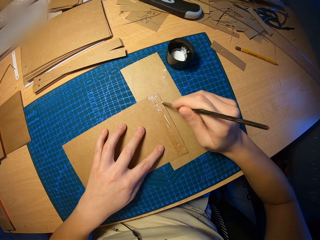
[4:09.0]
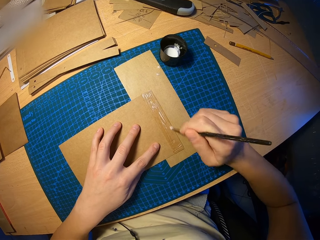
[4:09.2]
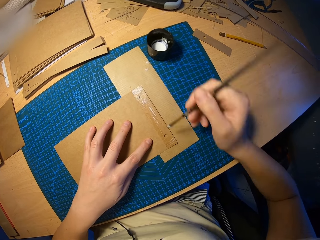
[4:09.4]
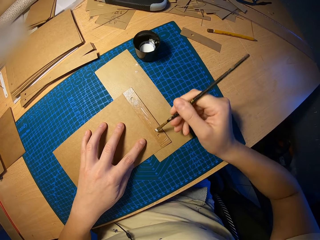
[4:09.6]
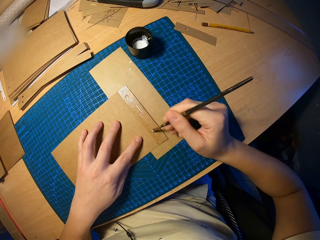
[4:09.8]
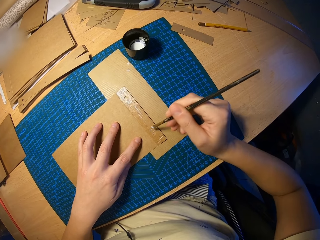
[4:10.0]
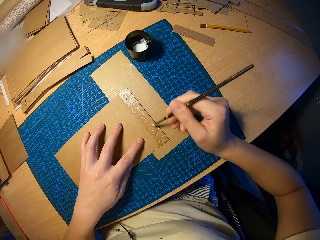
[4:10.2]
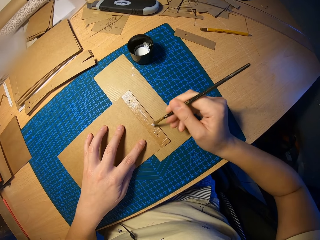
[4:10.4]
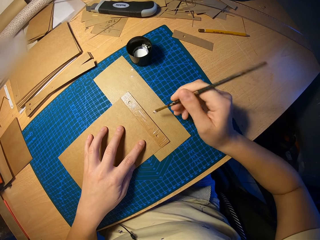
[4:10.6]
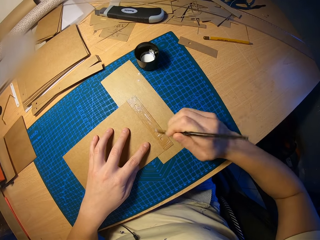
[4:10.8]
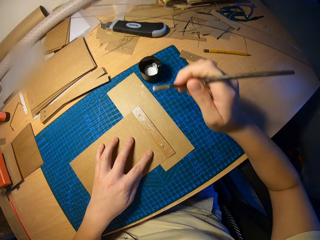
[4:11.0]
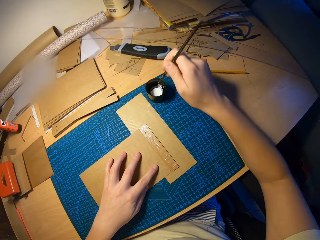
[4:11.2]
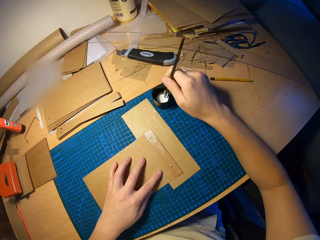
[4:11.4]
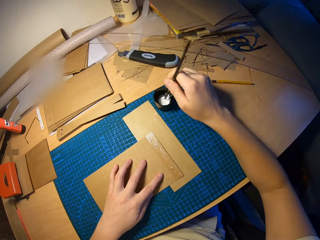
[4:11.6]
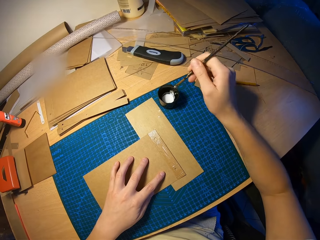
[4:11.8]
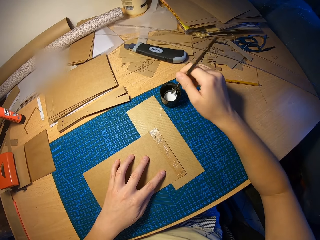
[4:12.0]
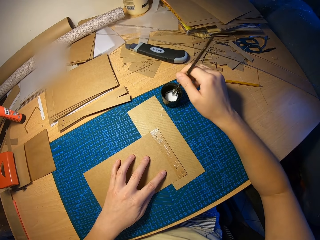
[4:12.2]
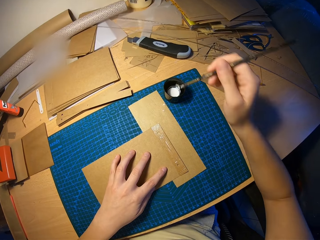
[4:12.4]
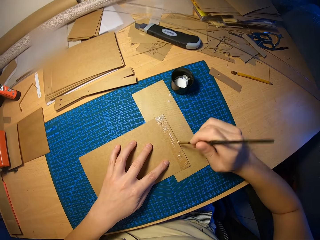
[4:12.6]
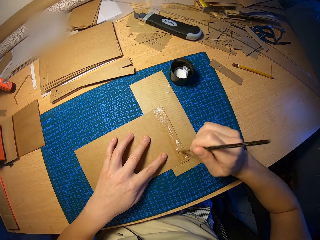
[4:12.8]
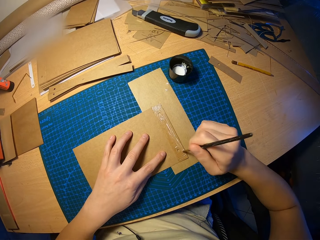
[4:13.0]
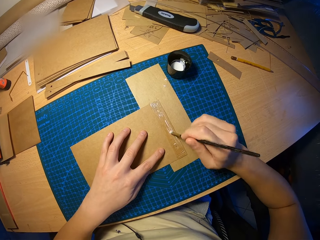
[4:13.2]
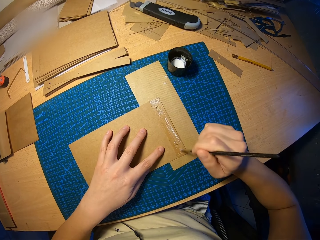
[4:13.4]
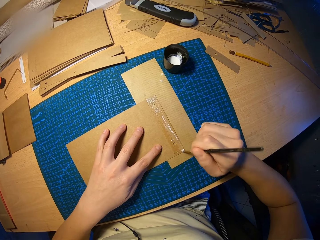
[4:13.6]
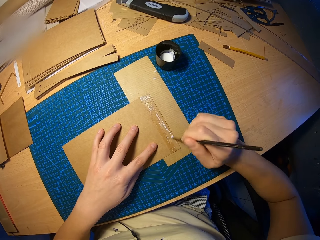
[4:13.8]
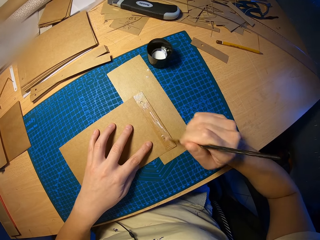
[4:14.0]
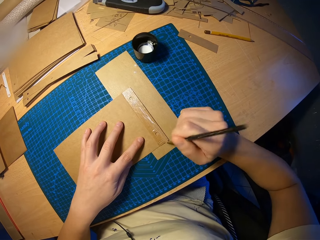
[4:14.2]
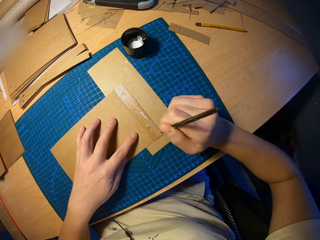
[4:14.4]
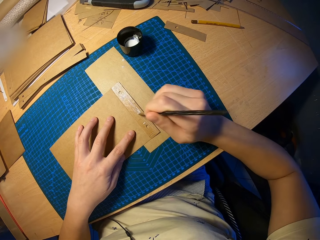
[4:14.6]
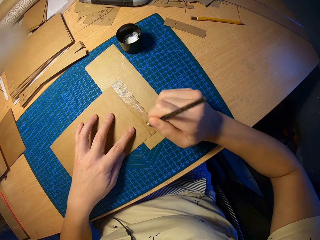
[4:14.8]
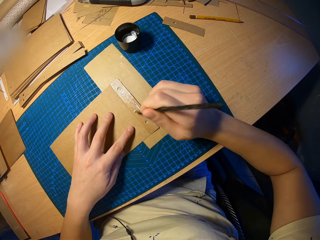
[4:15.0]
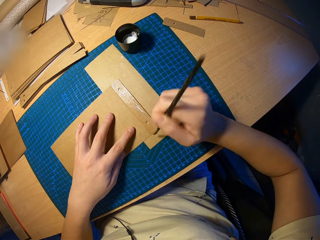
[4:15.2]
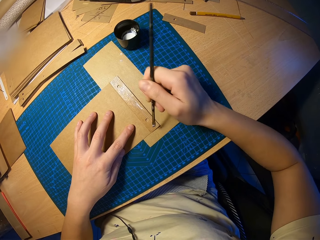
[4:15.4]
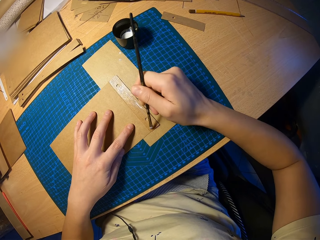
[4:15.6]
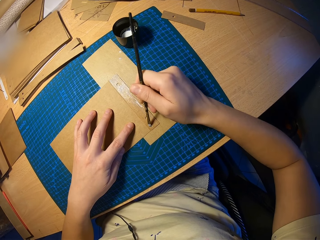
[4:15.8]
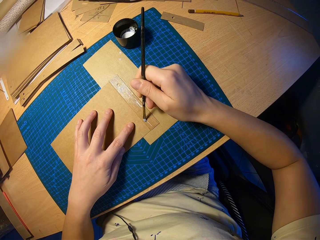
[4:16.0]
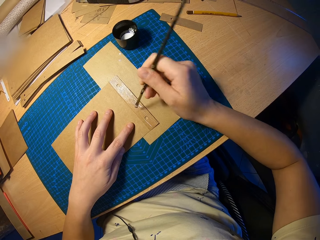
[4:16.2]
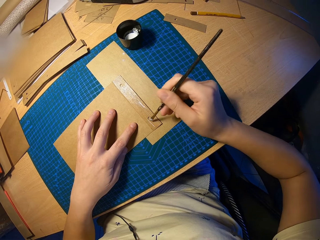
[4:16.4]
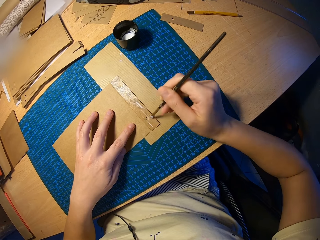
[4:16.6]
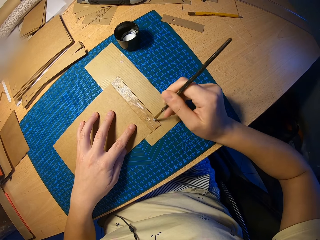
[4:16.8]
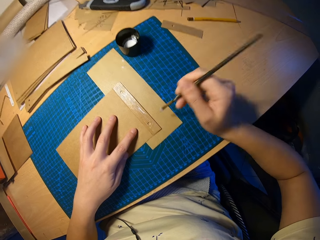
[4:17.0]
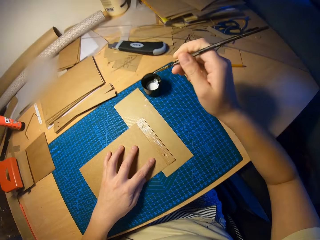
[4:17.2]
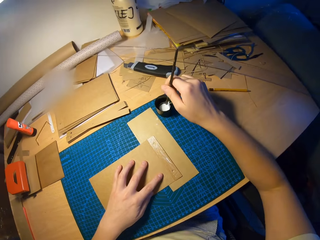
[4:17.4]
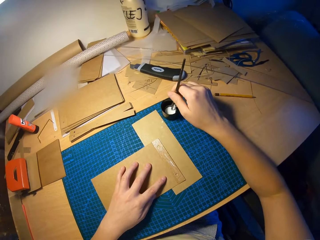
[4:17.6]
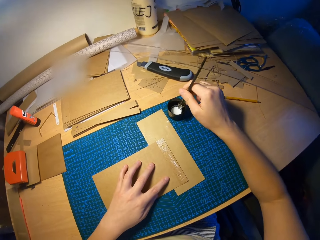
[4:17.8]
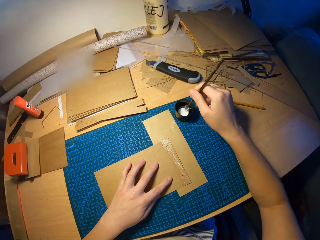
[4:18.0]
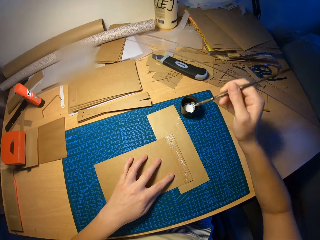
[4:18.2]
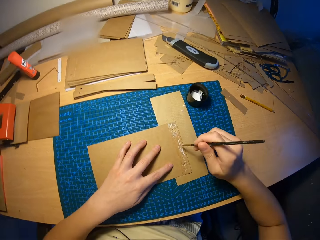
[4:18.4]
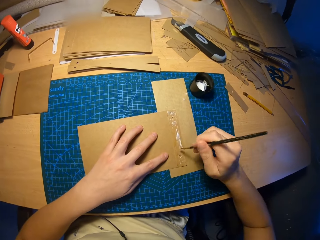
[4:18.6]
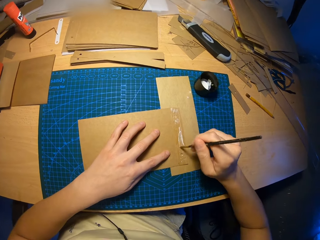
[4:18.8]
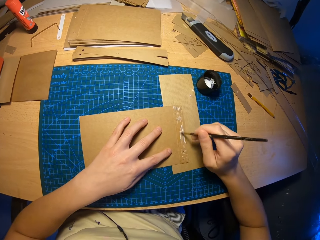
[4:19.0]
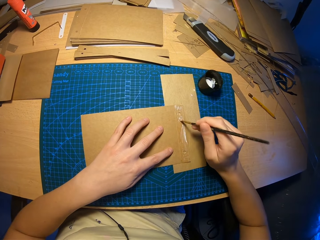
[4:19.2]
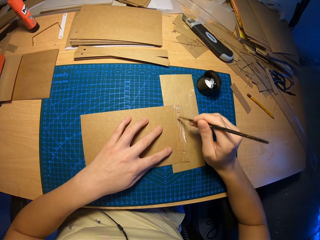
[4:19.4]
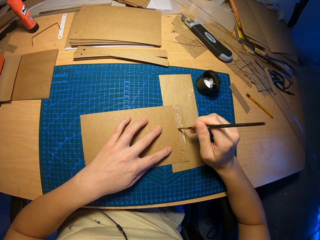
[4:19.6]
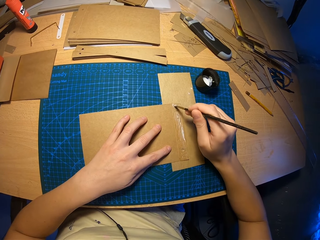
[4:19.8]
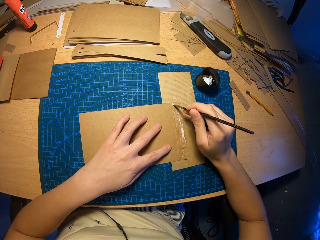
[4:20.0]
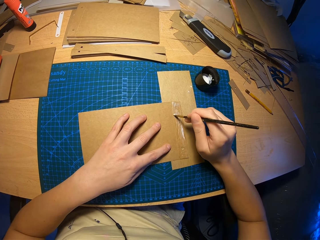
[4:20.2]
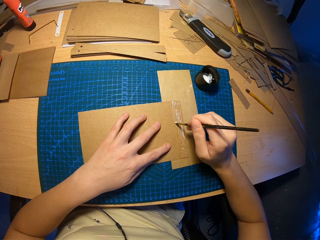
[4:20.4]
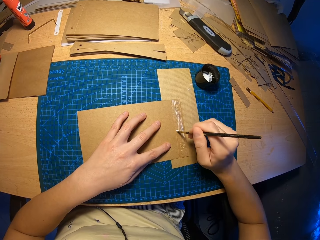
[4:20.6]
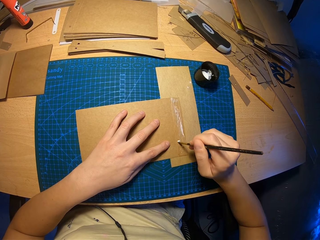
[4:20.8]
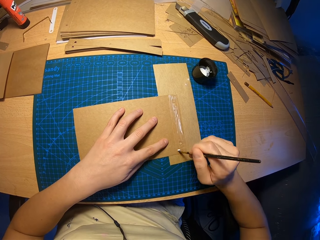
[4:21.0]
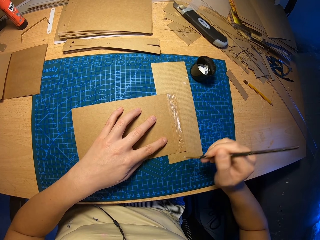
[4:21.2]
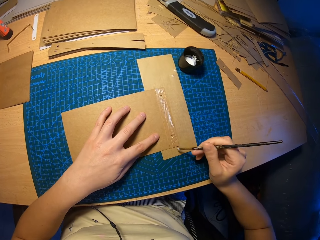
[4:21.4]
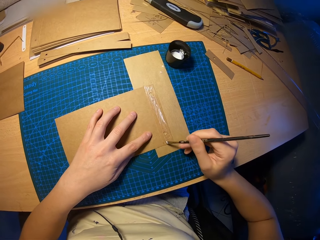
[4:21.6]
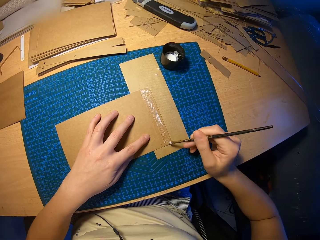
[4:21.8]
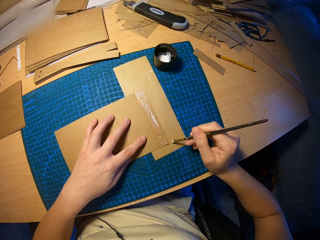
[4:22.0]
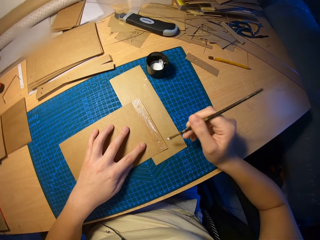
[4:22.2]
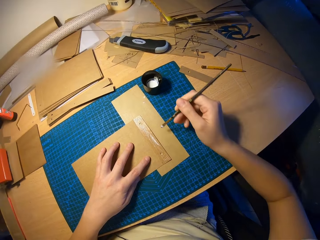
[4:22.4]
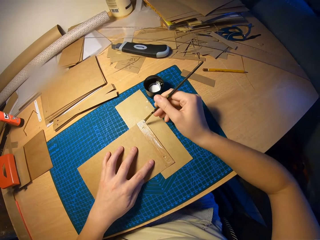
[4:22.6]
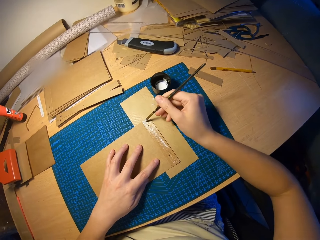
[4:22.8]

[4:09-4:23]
The camera wearer dips the brush in his right hand into the cup of glue on the table. He rubs the glue on the craft paper with the brush in his right hand. He dips the brush in his right hand into the cup of glue on the table. He rubs the glue on the craft paper with the brush in his right hand.

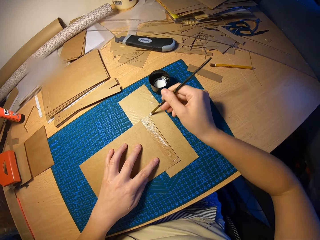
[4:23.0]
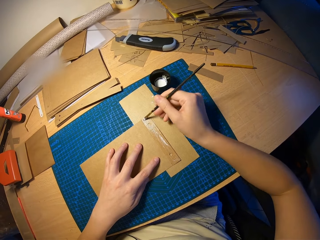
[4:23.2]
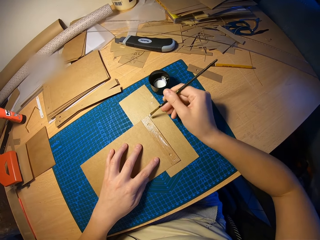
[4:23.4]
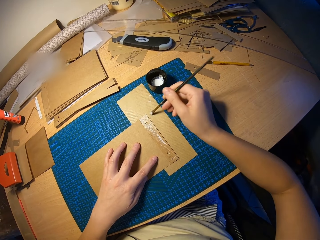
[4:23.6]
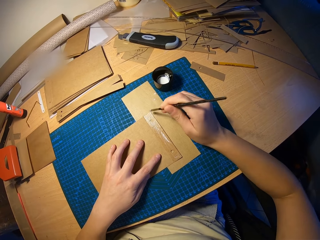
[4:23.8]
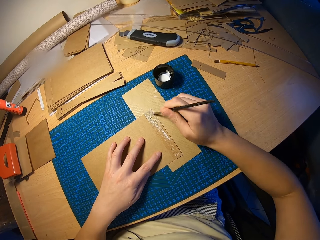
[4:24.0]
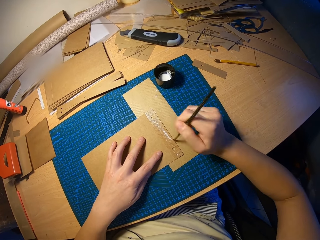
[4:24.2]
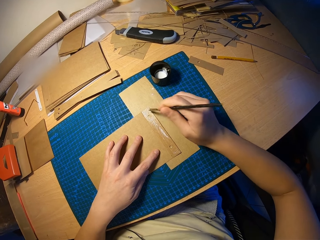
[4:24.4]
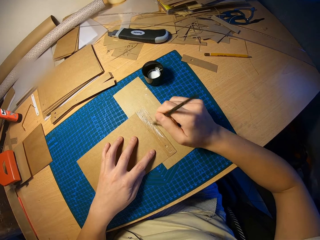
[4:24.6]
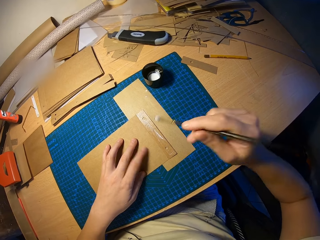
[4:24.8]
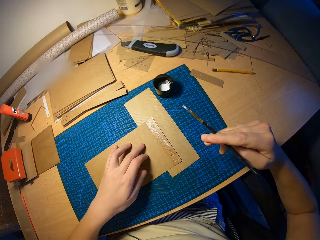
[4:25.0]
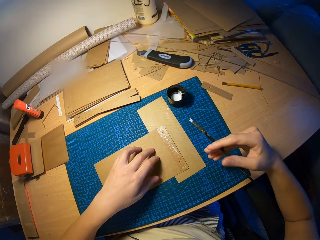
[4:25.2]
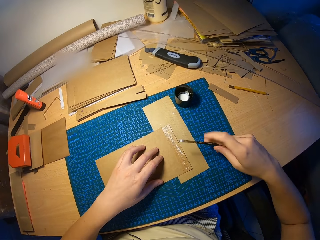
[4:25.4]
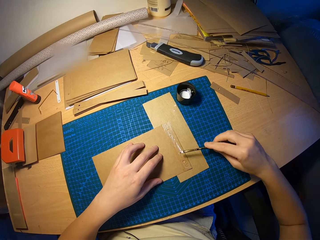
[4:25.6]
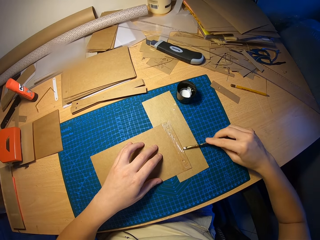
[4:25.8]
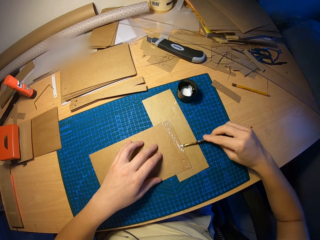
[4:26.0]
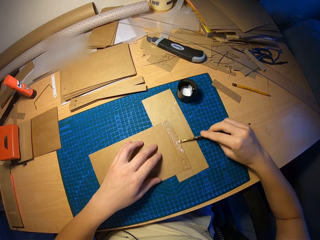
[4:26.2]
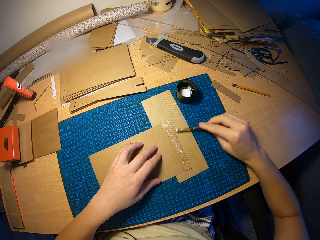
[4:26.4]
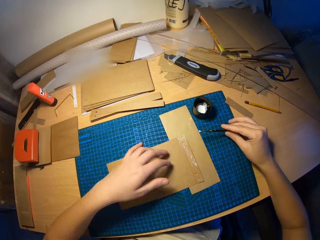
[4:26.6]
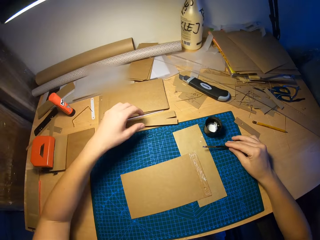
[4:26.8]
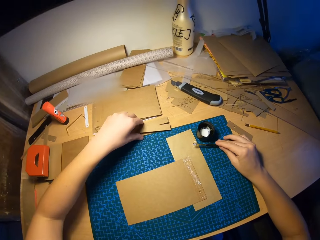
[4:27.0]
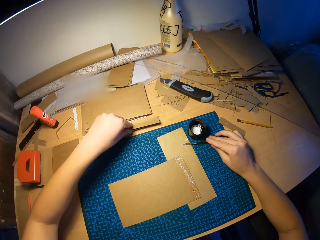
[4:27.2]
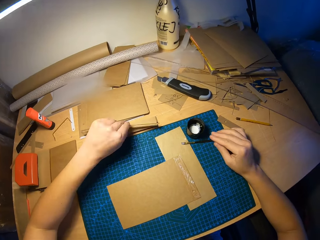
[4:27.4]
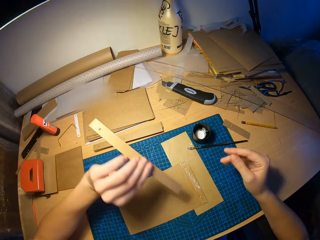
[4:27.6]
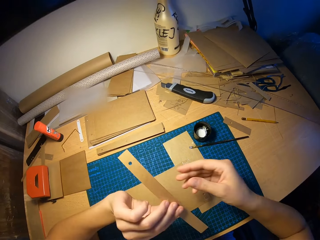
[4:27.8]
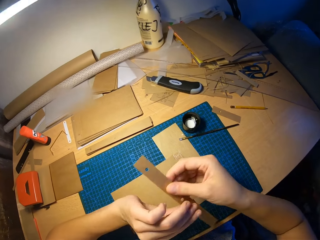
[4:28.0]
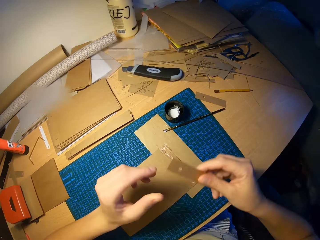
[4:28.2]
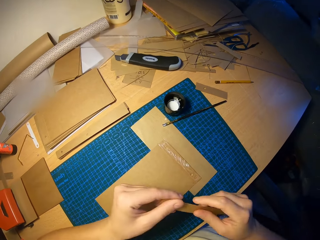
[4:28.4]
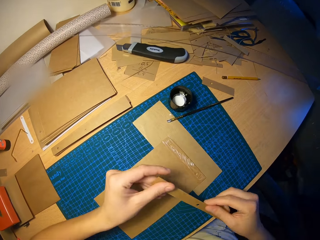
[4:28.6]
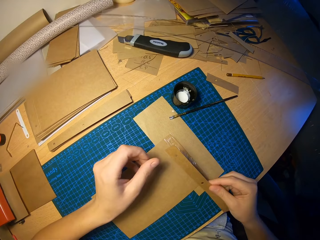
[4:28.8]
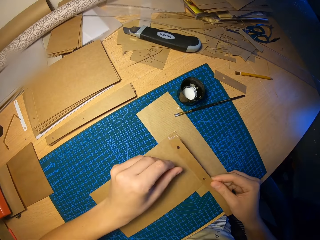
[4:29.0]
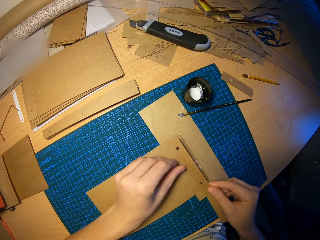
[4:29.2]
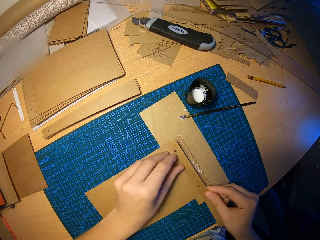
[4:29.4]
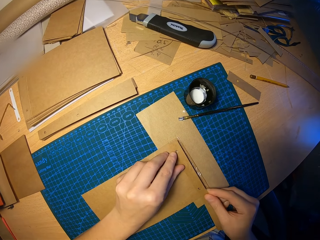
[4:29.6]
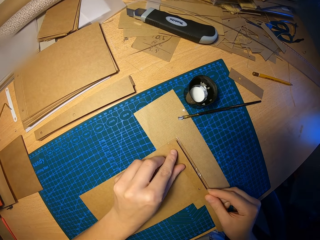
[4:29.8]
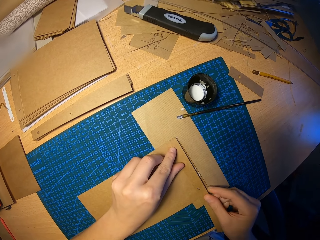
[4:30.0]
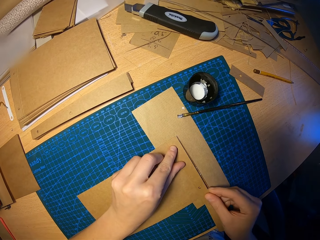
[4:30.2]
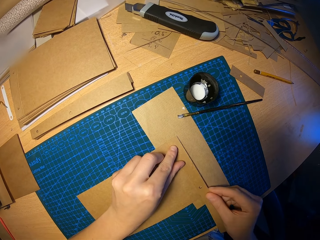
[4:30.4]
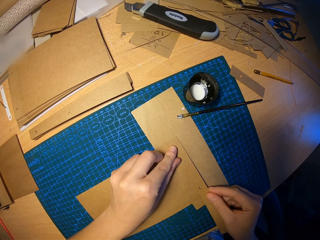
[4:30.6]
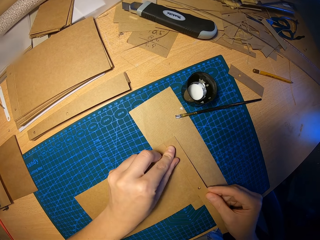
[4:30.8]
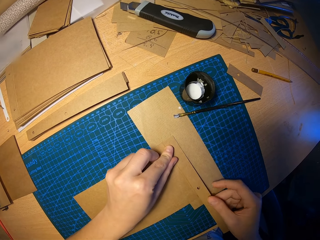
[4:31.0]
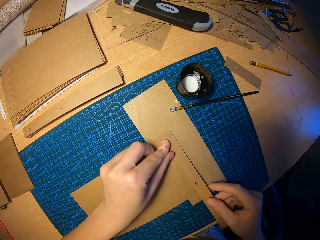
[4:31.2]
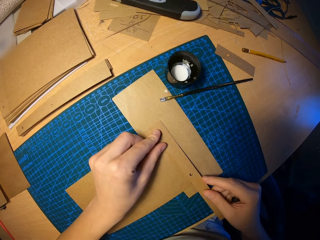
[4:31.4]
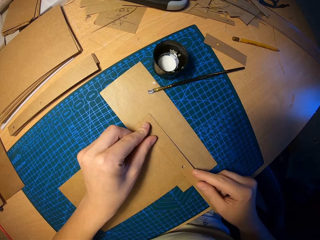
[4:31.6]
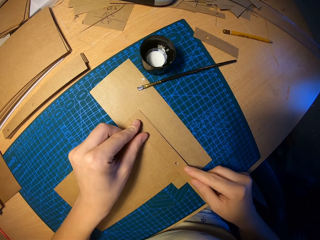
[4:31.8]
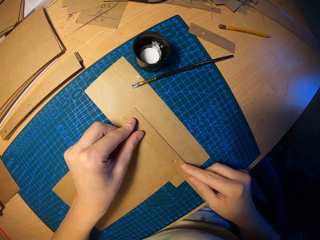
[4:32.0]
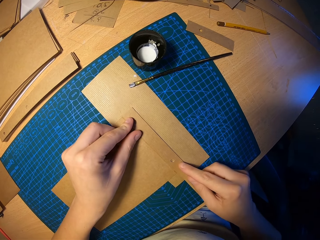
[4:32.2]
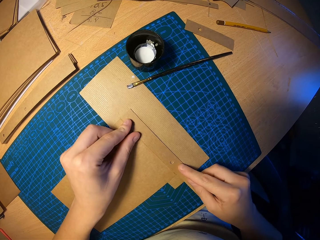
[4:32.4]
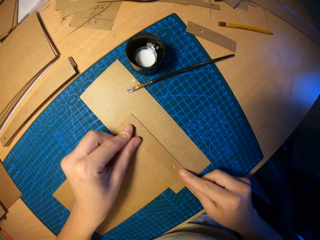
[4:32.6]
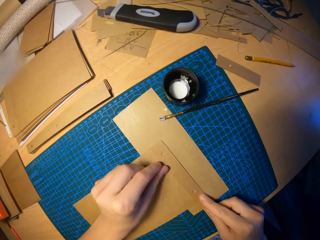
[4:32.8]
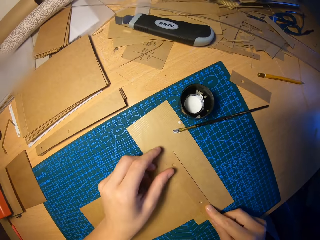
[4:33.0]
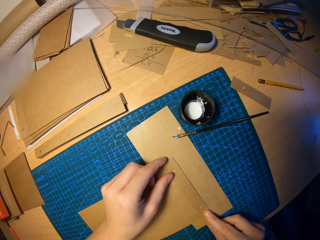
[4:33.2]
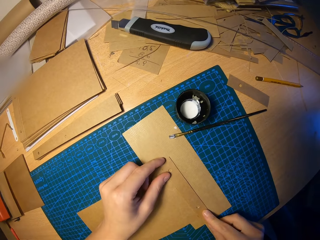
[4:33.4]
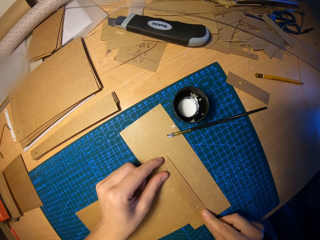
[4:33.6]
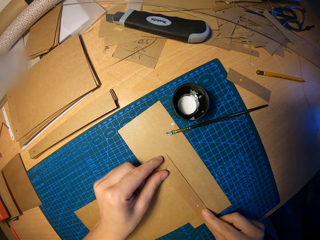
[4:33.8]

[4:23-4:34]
The camera wearer turns the brush on the hand. He applies the glue on the paper. He picks a small craft paper in the pile of small craft papers on the table with his left hand. He drops the brush in his right hand on the table. He moves the small craft paper from the left to the right hand. He attaches the small craft paper on the craft paper on the table with both hands.
